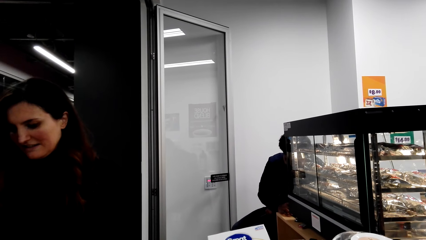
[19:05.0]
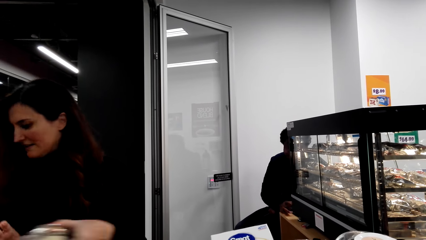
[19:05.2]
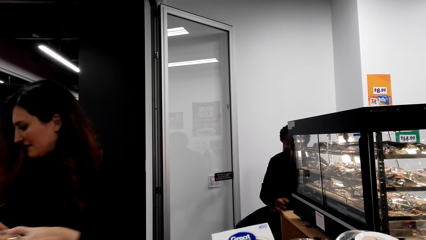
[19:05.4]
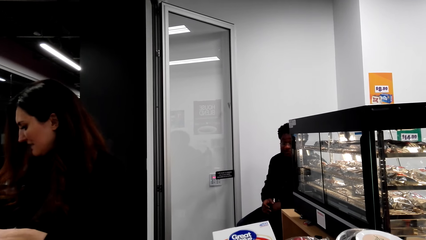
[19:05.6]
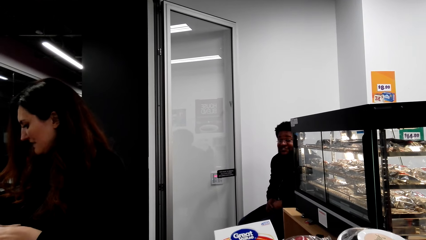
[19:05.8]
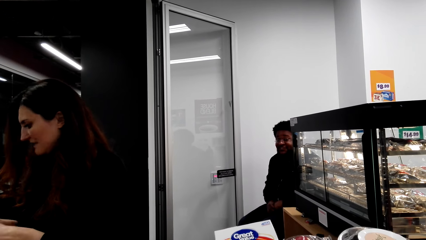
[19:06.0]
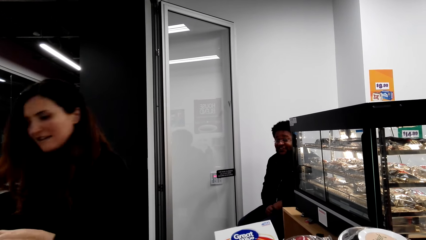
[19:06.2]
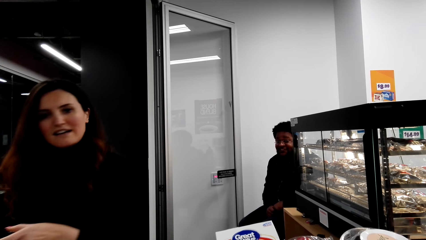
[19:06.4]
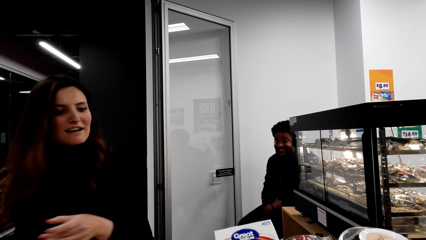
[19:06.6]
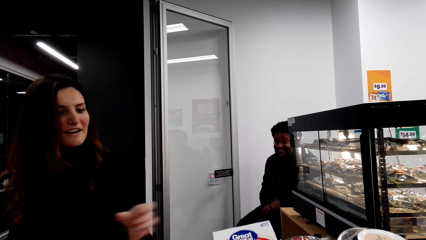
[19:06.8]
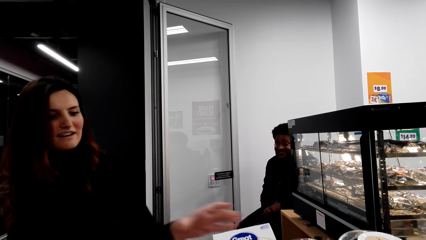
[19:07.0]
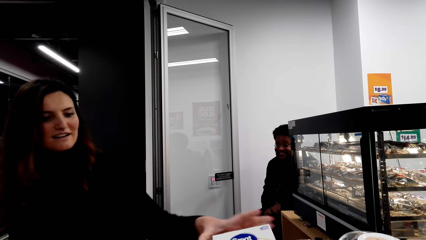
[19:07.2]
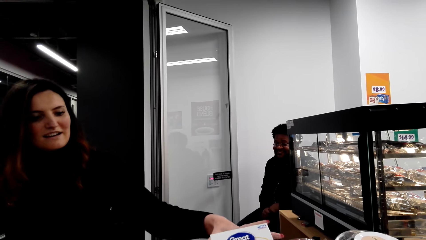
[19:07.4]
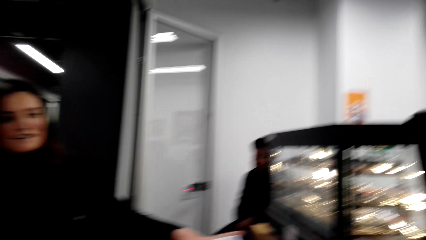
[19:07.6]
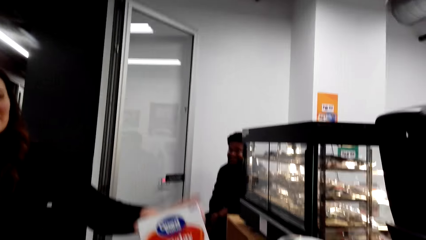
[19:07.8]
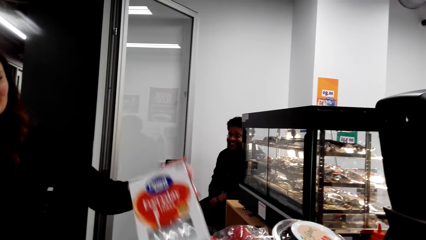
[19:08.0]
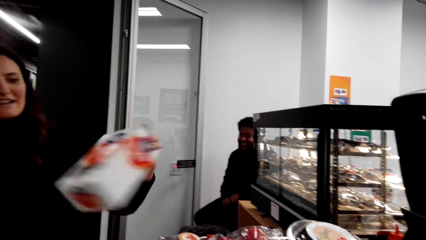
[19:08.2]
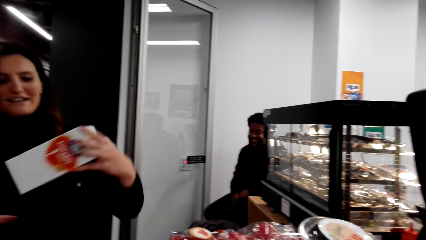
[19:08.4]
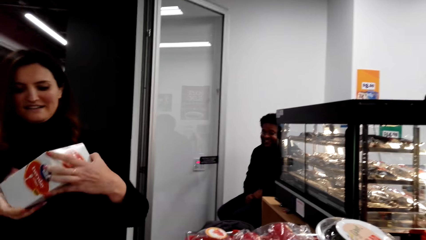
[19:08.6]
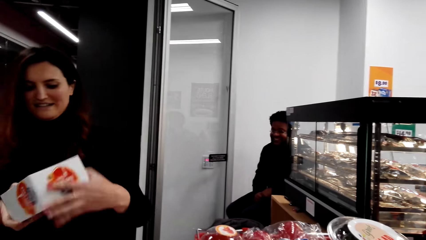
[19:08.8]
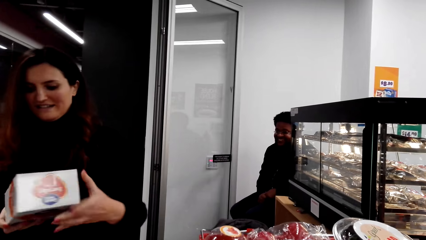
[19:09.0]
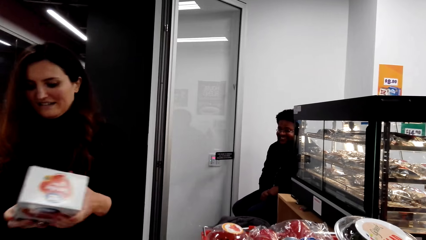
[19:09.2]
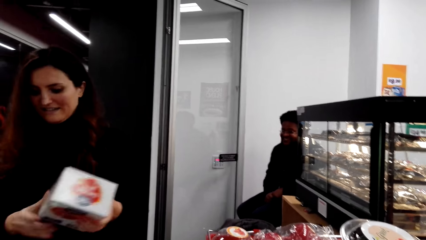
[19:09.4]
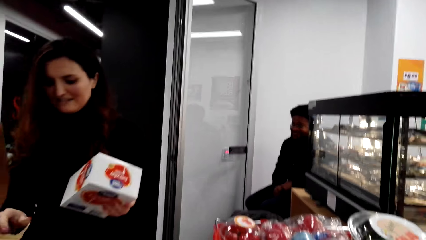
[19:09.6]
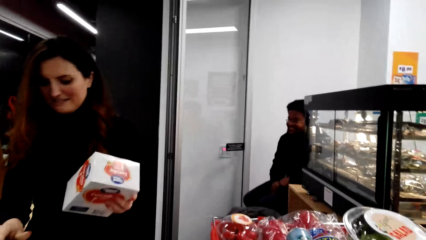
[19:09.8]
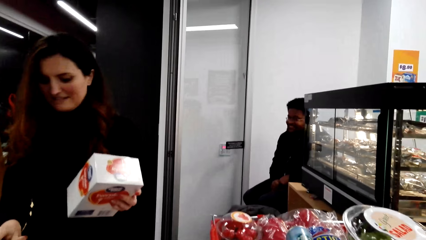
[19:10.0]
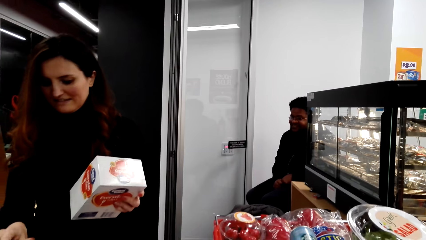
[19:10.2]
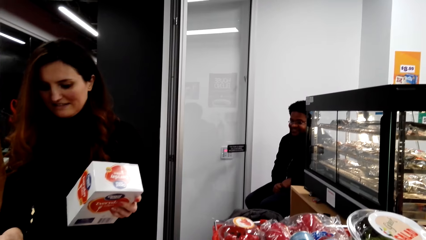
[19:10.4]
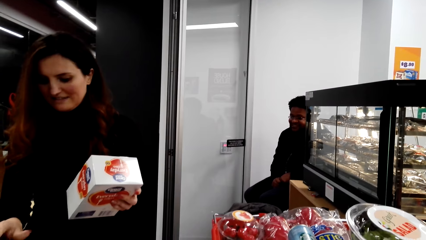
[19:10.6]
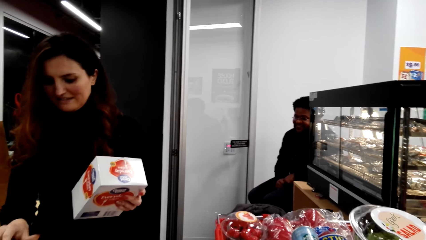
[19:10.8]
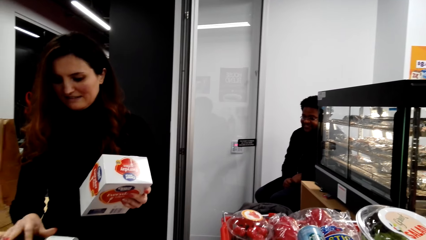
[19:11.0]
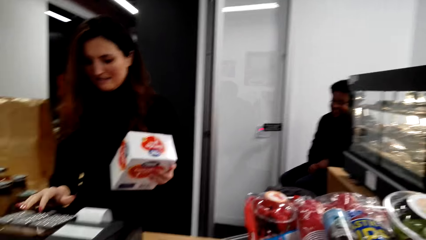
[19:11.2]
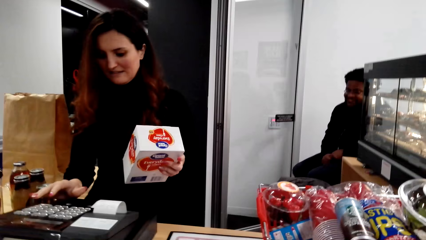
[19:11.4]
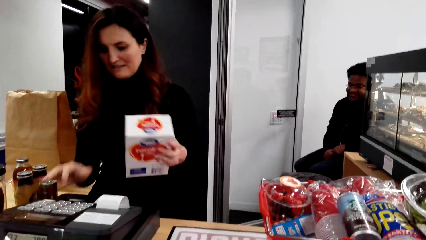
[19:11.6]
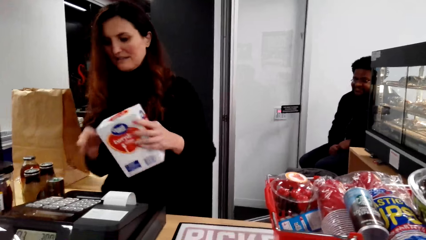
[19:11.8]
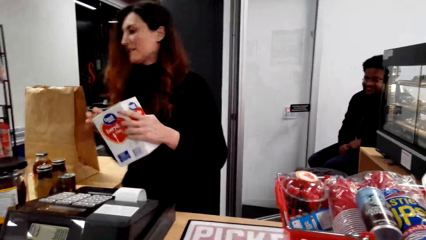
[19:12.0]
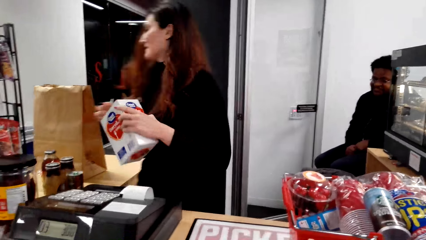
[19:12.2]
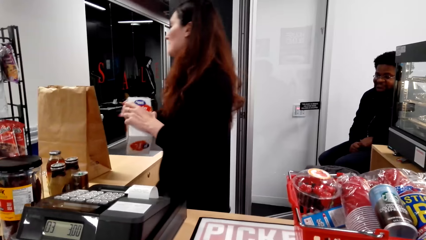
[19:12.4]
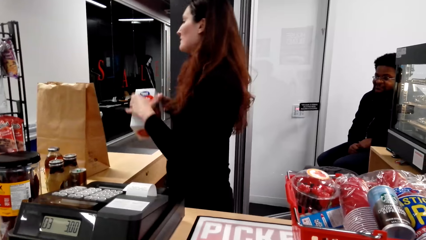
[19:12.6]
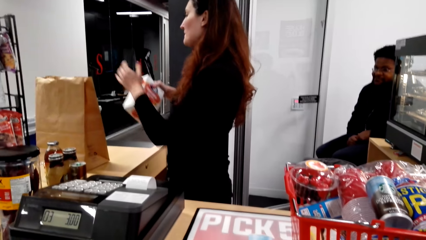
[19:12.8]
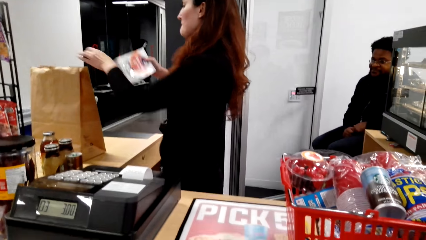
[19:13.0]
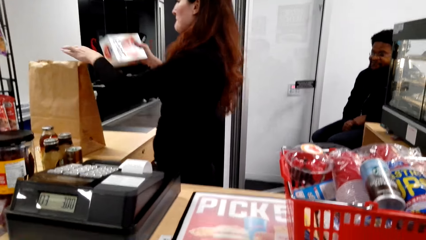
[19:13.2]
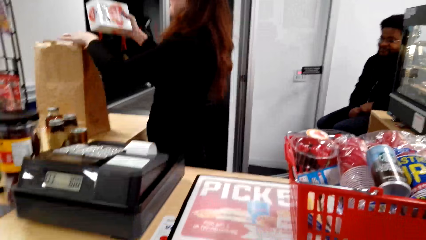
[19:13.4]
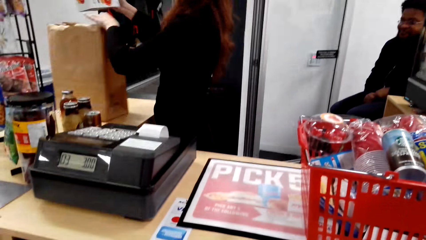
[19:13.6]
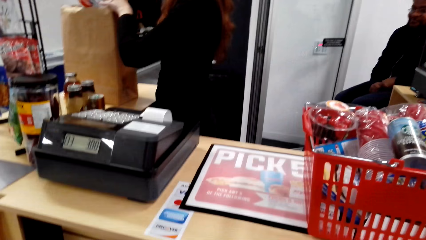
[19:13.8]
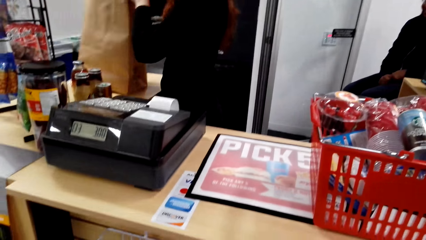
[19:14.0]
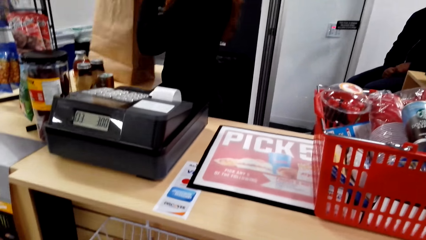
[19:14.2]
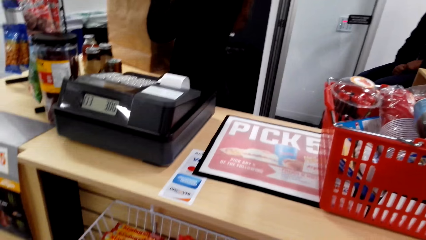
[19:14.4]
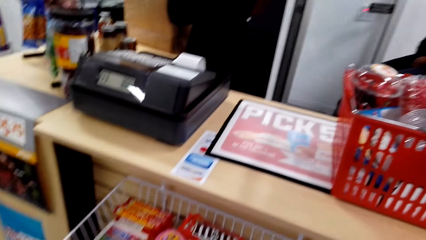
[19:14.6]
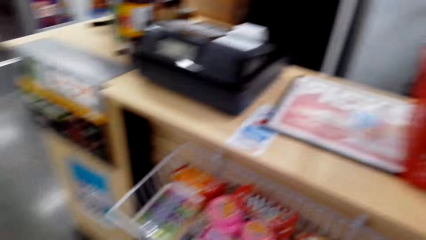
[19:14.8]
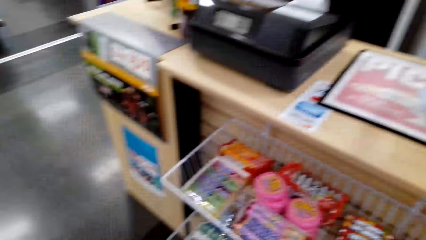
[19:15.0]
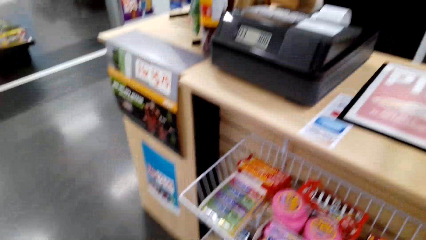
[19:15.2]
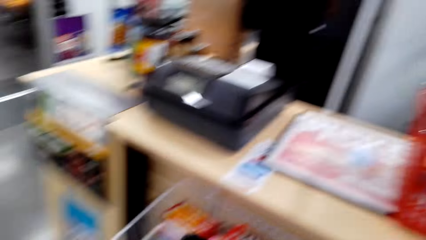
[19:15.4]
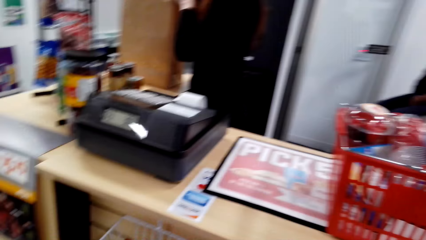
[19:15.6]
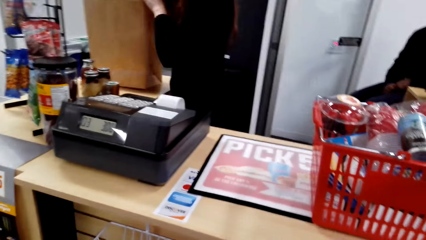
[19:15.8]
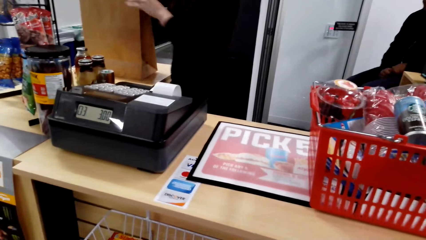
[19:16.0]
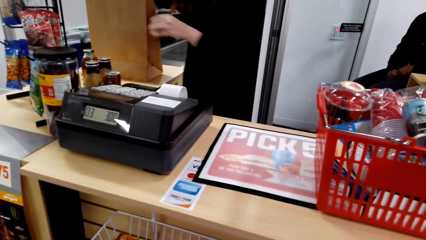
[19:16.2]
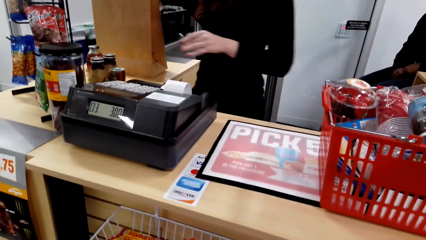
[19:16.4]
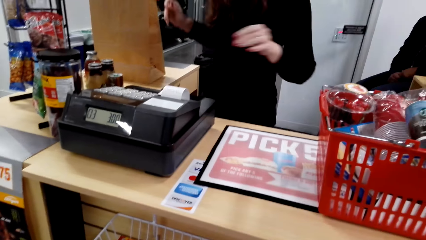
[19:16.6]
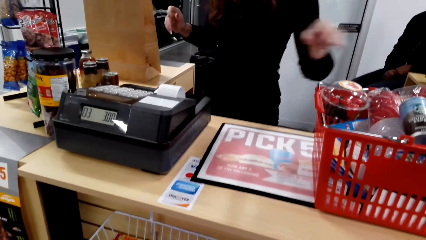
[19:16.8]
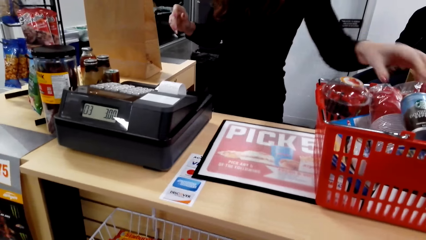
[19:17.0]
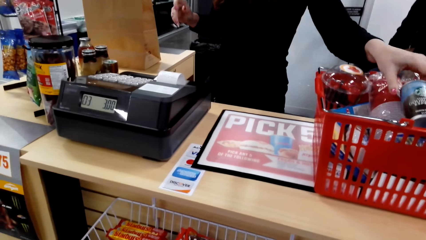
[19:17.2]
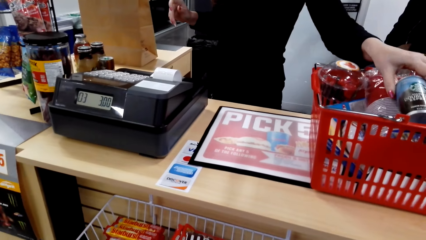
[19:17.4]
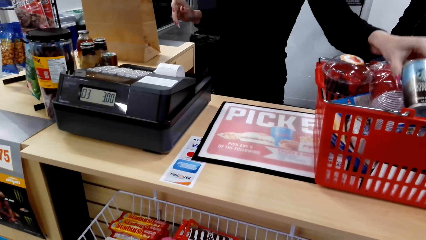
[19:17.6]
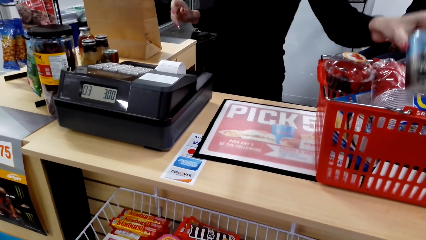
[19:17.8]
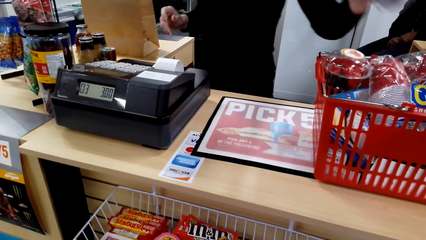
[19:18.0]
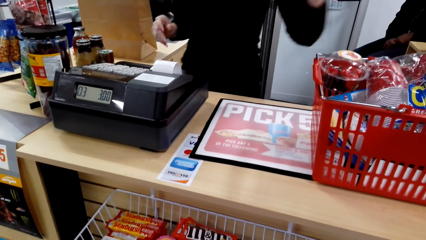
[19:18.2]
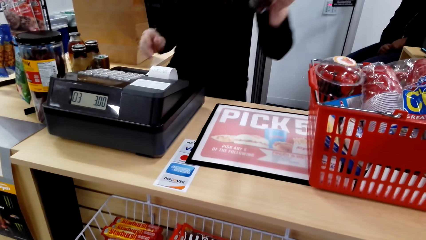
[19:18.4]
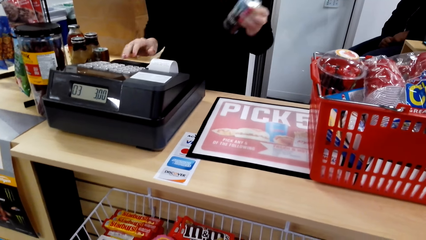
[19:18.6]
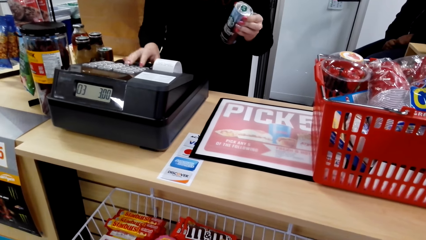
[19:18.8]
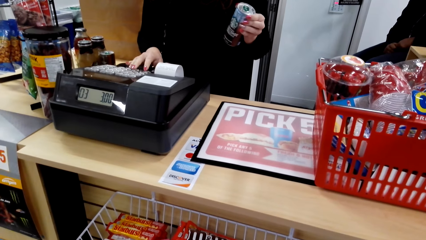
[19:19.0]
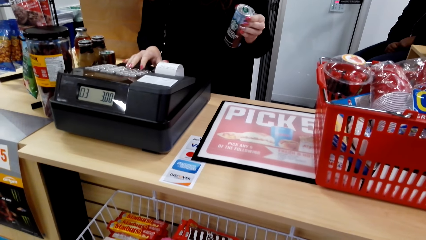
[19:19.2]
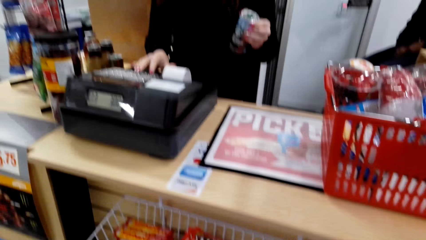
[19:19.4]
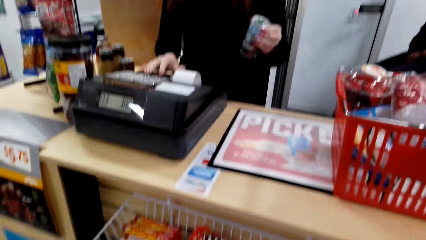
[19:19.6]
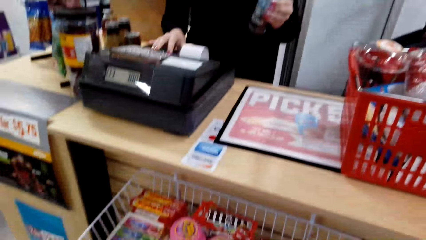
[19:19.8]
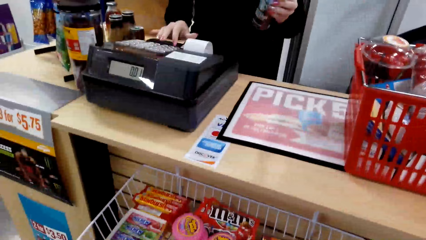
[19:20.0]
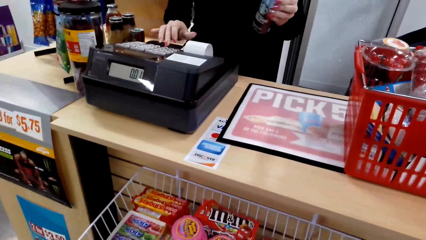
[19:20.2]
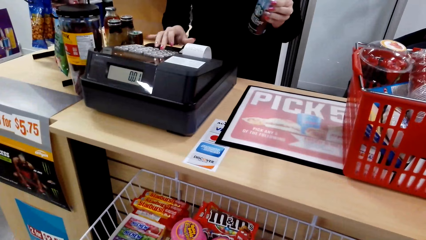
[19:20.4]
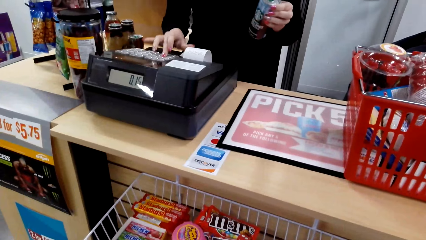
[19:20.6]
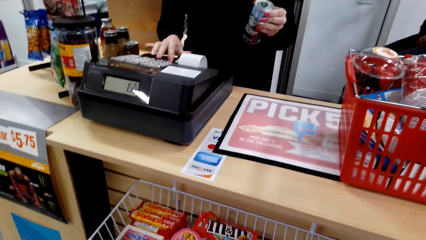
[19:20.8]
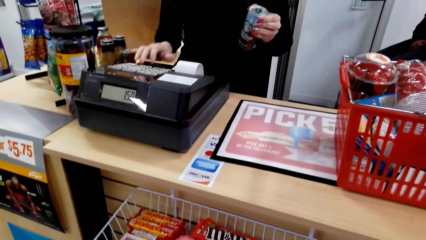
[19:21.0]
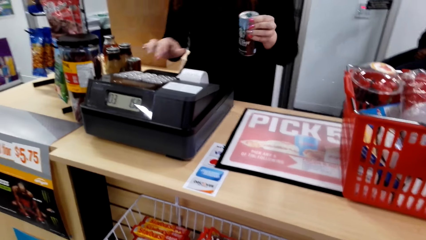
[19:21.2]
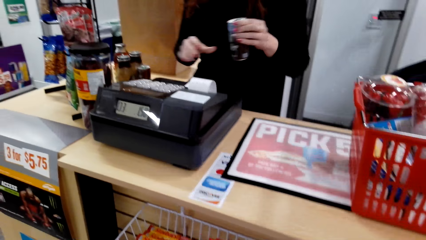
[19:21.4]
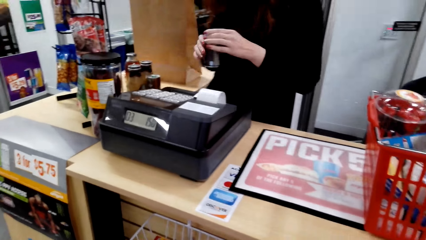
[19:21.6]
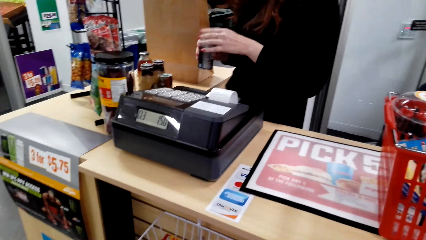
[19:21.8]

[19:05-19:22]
The camera wearer talks to a man. The man picks up a box. The man presses a keyboard. The camera wearer looks around. The man picks up a bottle.
